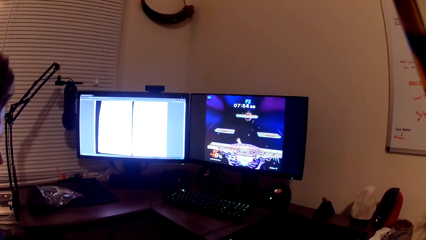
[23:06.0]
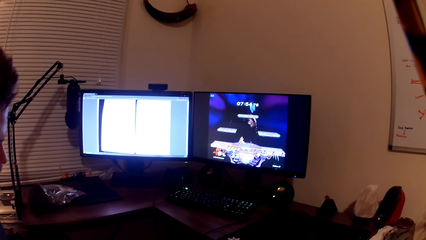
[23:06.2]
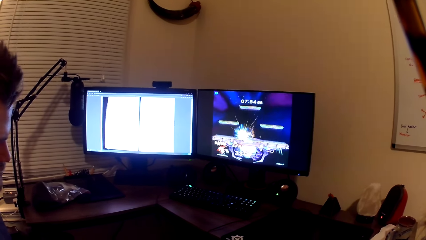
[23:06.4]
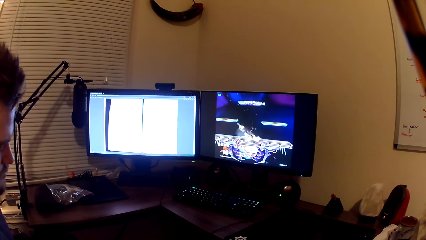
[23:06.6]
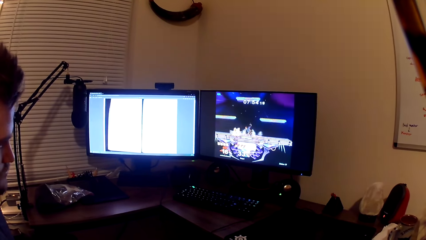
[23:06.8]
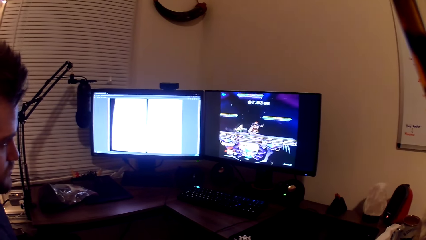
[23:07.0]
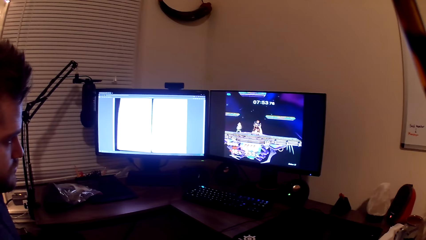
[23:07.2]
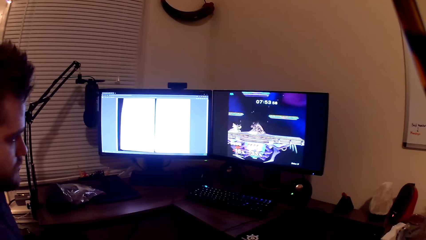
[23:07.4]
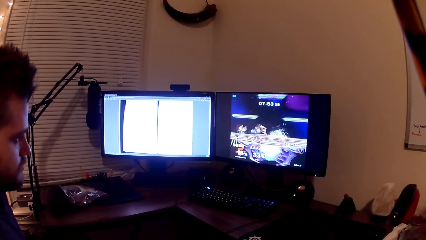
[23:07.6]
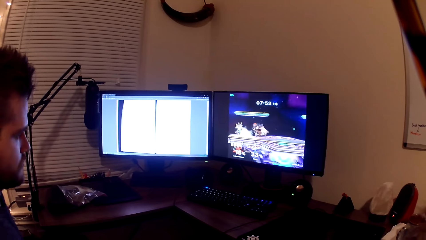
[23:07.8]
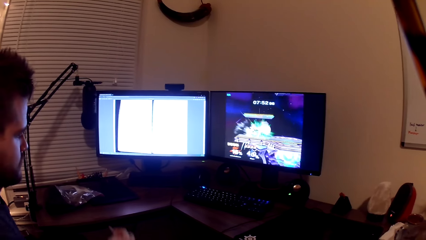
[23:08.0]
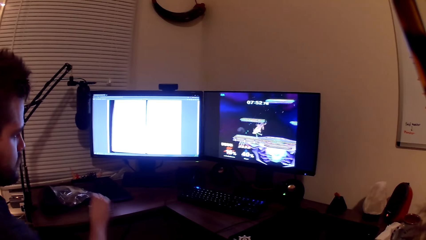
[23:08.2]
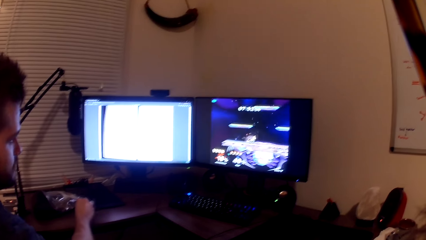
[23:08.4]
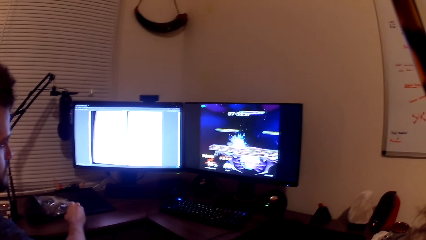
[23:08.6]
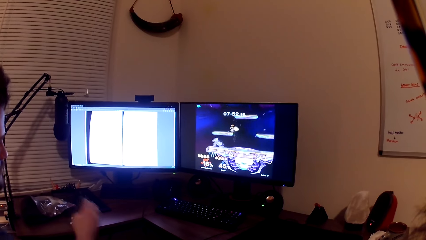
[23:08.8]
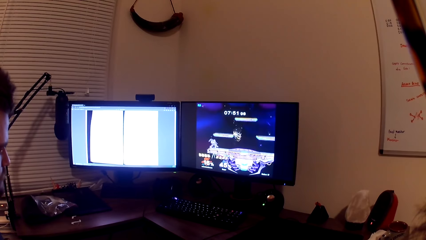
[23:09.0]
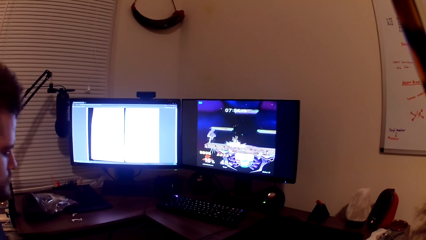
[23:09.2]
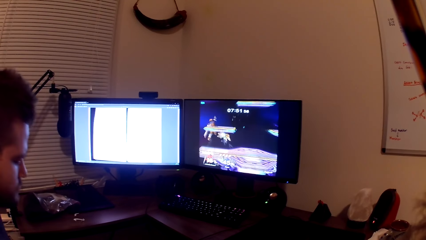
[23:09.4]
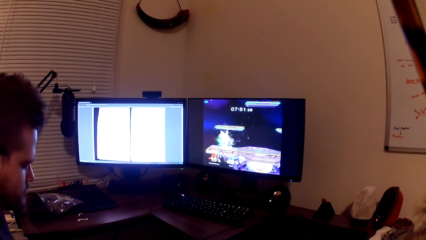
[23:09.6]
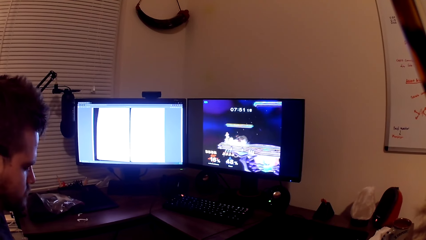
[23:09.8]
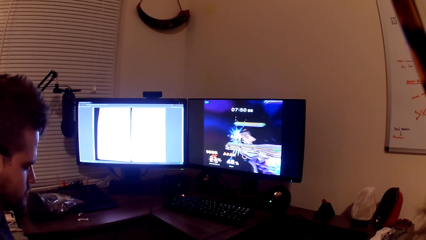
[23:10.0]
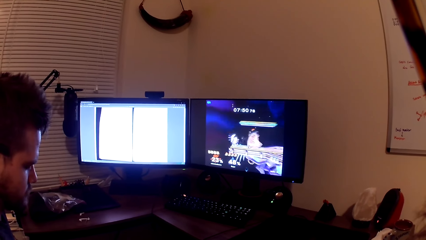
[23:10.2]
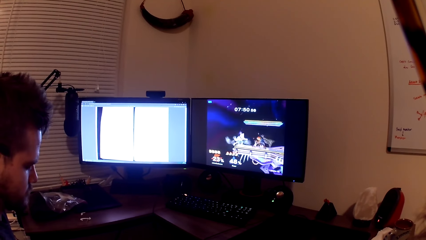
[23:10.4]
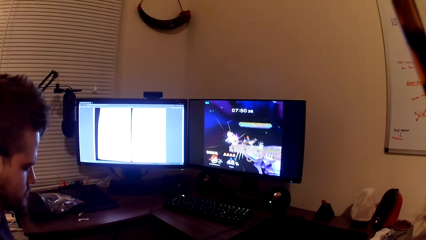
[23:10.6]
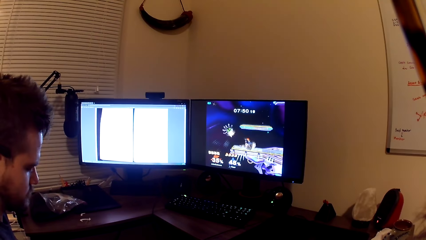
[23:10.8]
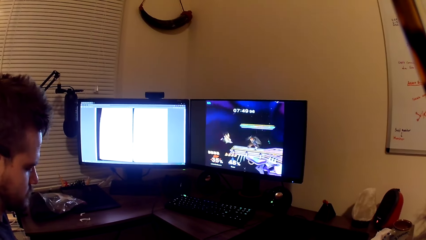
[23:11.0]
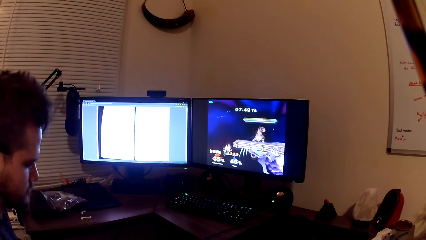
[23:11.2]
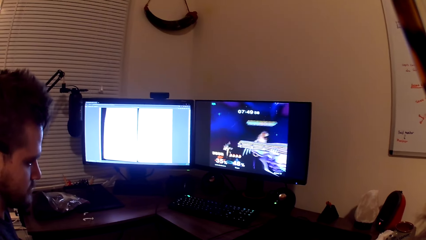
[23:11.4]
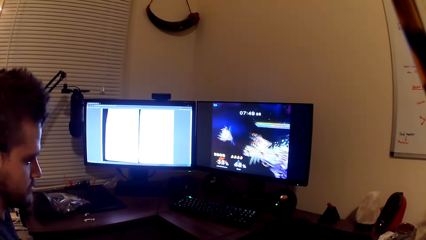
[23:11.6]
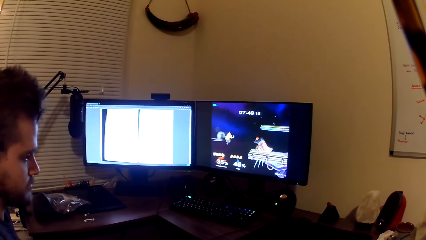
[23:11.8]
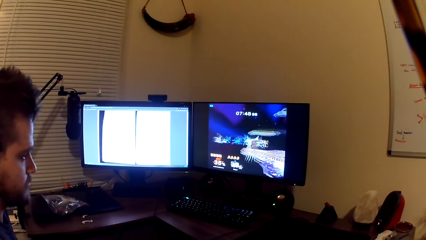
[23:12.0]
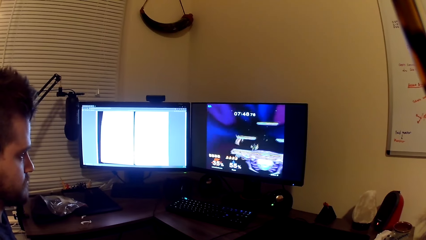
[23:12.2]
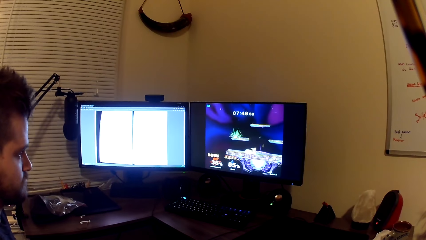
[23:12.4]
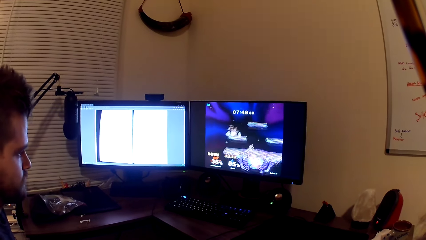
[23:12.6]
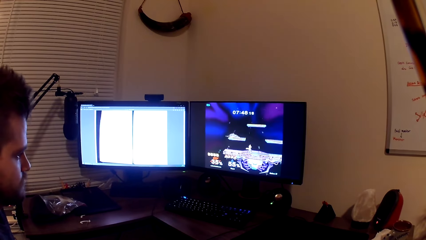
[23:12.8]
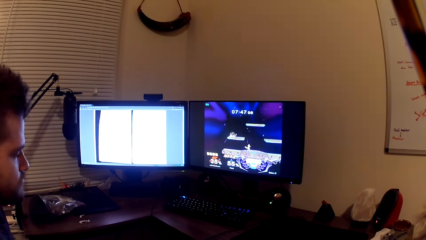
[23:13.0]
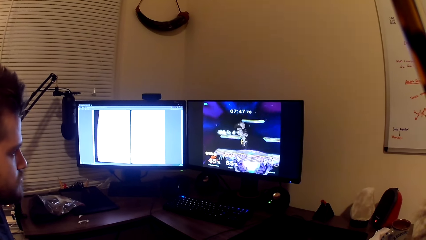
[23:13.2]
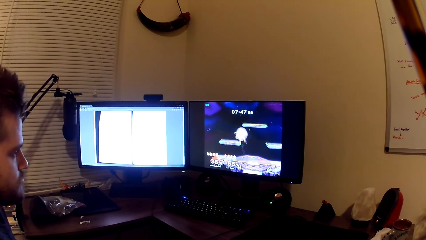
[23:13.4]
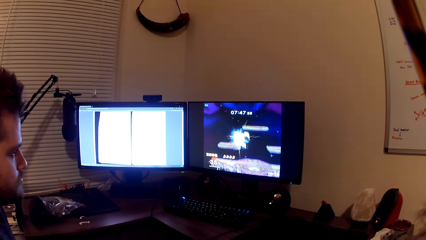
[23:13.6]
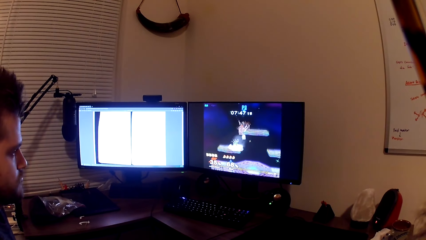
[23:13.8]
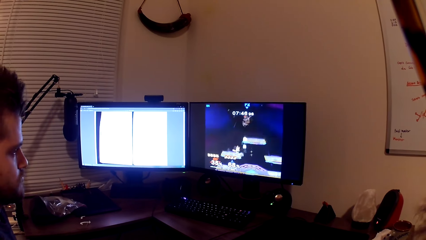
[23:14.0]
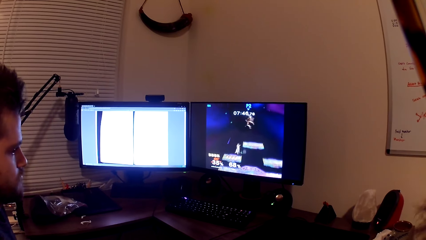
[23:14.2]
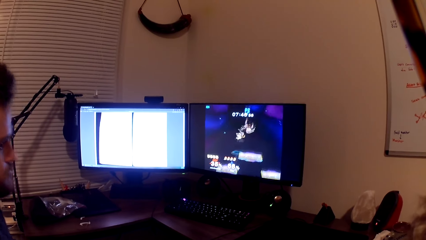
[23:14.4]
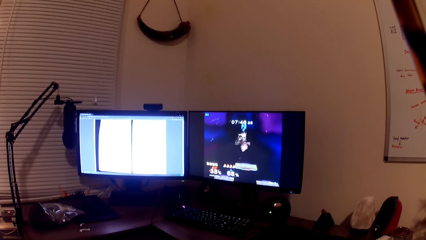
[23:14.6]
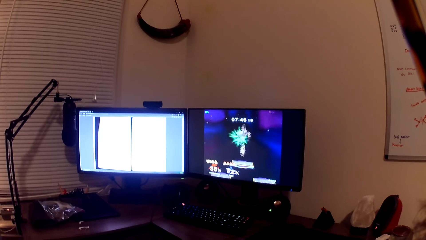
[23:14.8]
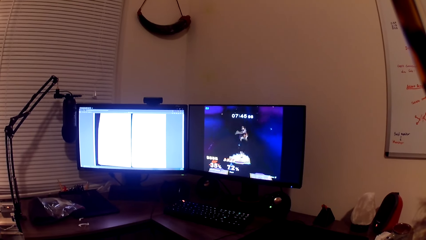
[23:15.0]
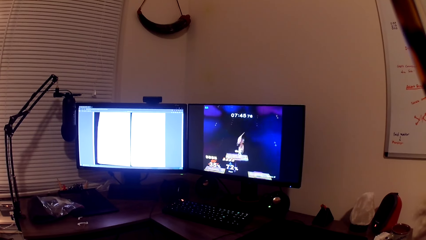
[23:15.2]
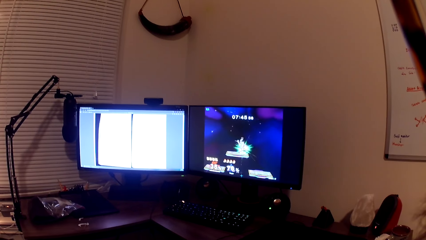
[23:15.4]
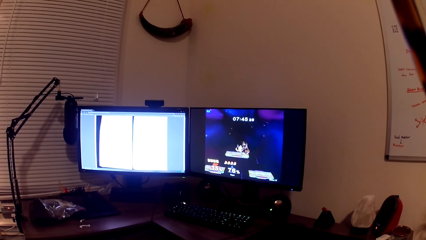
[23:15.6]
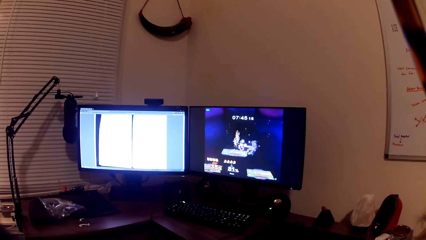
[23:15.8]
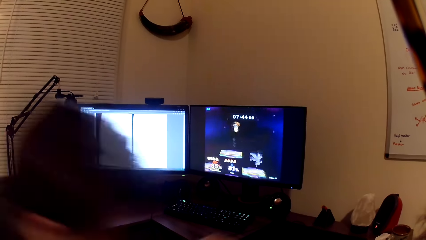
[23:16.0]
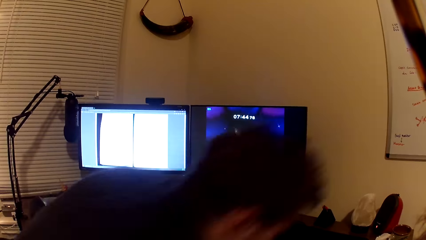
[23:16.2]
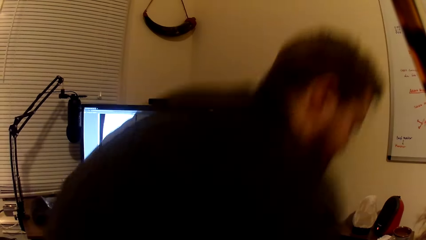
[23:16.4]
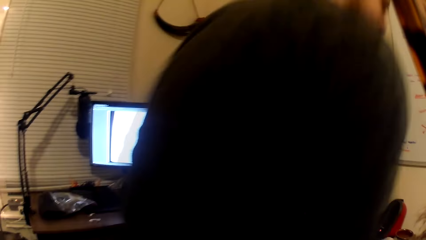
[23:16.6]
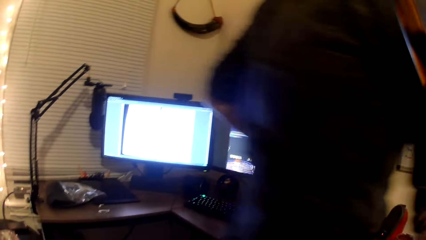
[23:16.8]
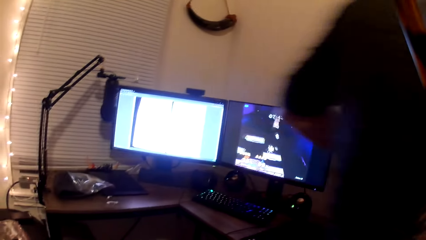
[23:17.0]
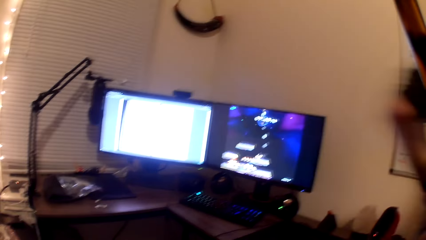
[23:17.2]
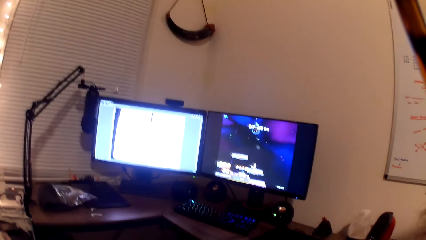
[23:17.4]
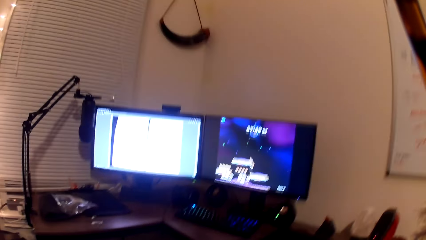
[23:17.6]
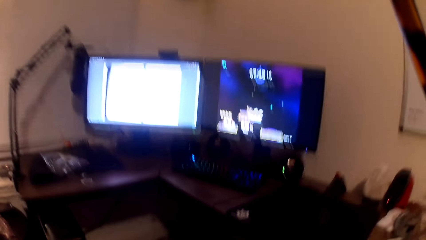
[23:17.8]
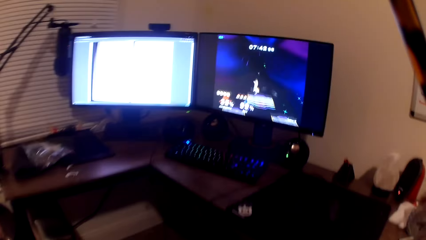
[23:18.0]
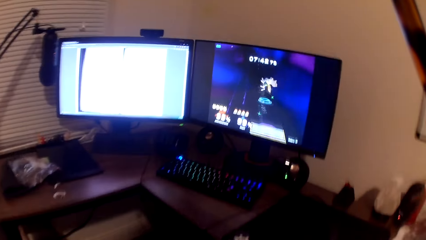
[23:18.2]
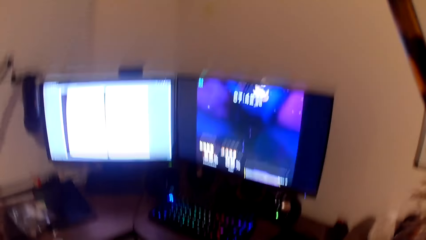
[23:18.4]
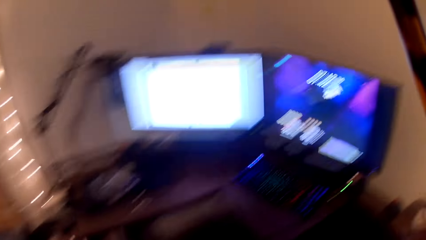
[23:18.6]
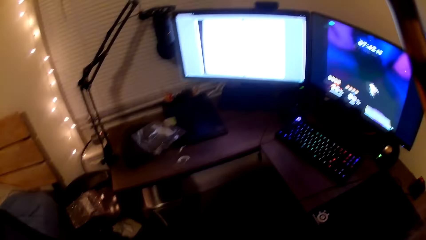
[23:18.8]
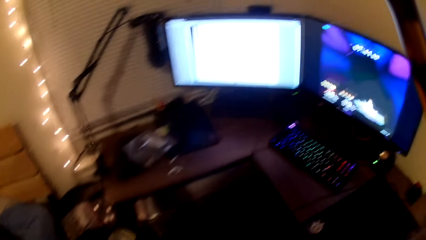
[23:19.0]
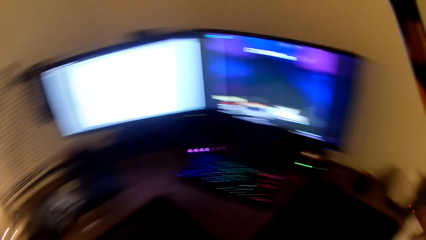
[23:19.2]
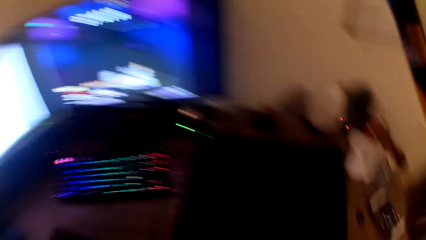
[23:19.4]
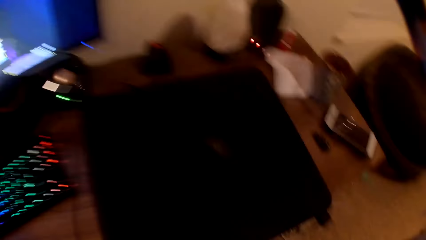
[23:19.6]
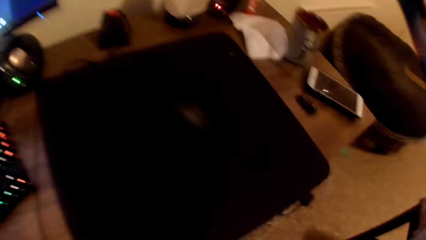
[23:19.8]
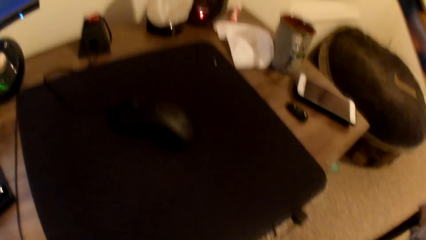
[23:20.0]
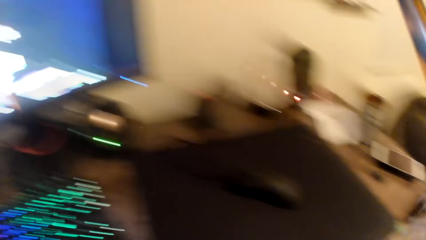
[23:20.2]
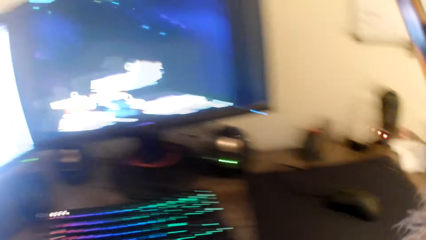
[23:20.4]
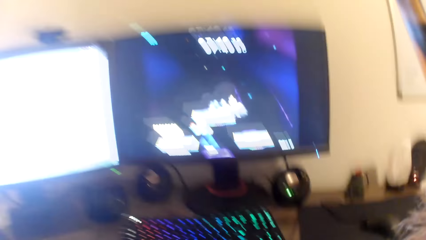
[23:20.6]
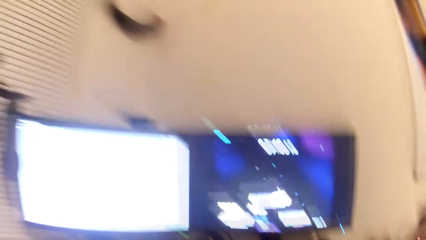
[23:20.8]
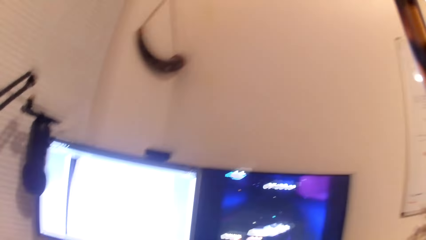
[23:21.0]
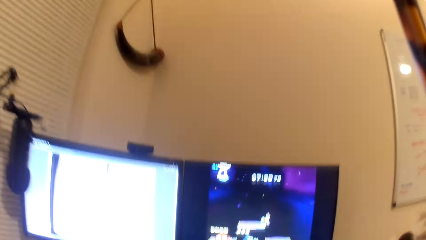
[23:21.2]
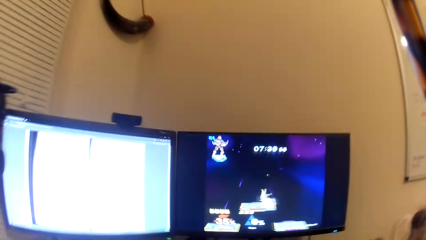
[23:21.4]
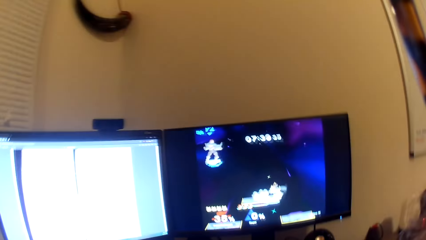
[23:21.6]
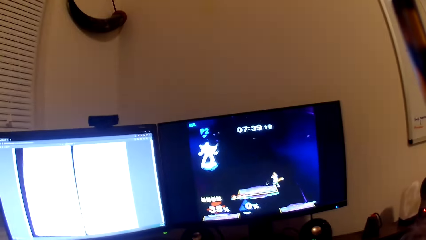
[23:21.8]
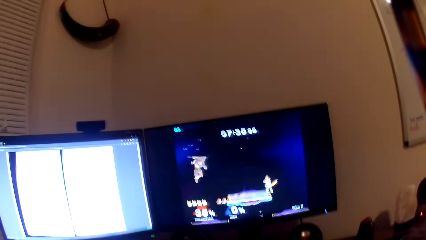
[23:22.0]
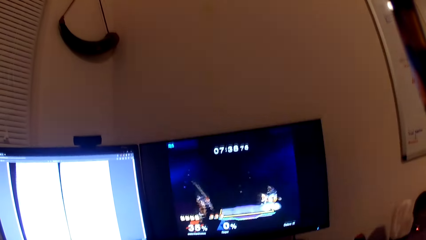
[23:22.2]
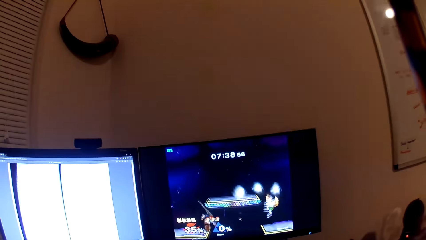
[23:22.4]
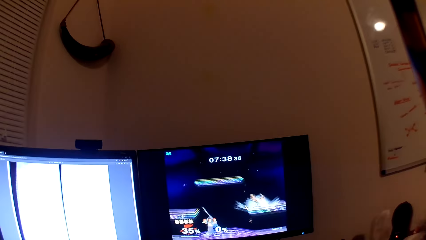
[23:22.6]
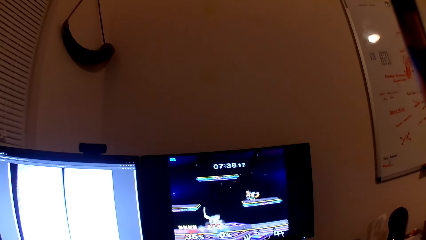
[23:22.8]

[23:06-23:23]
A man drops a white object on the table with his right hand. The camera wearer plays the video game. The man walks away from the front of the computer. The camera wearer moves away from the seat. They play the video game. They look around the table. They play the video game.
